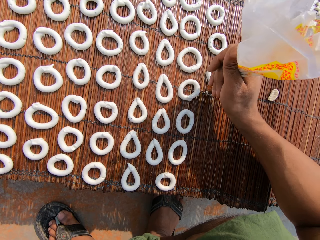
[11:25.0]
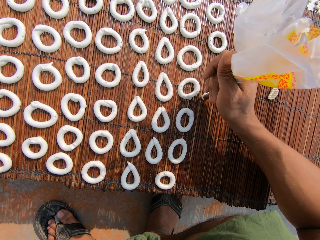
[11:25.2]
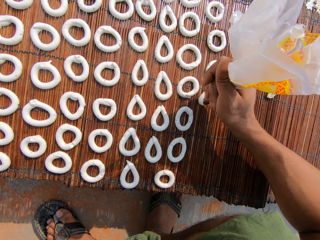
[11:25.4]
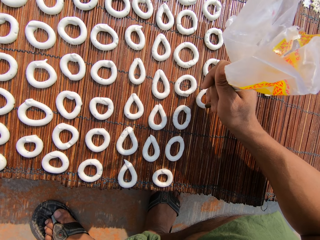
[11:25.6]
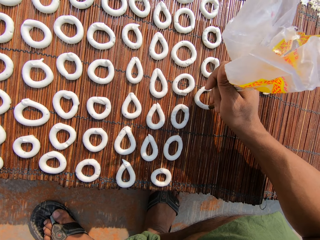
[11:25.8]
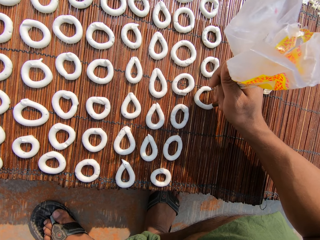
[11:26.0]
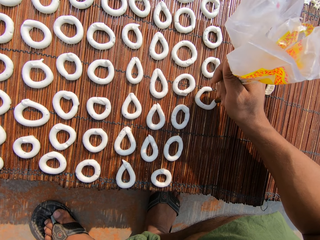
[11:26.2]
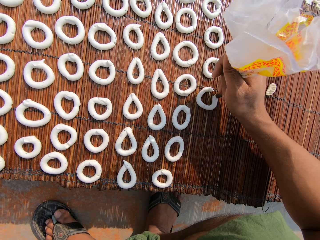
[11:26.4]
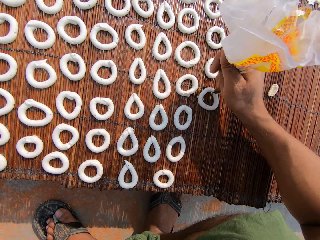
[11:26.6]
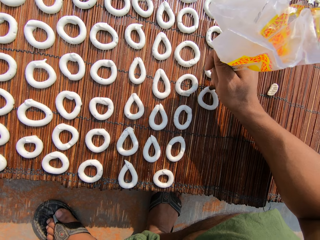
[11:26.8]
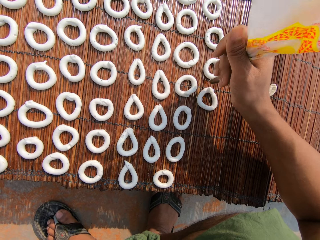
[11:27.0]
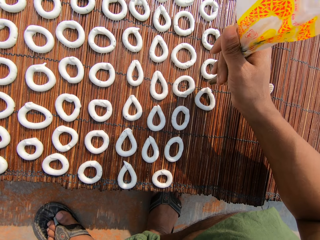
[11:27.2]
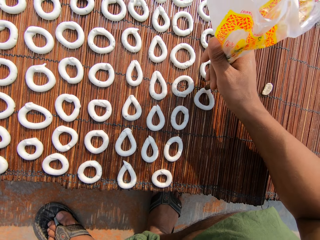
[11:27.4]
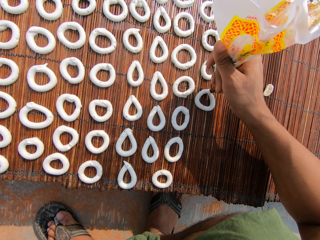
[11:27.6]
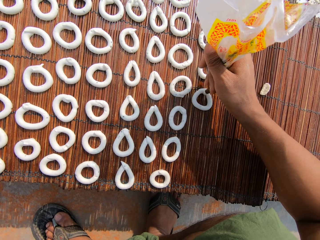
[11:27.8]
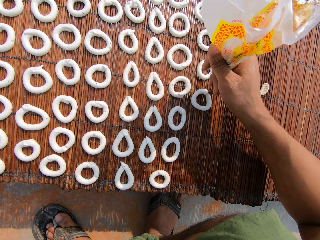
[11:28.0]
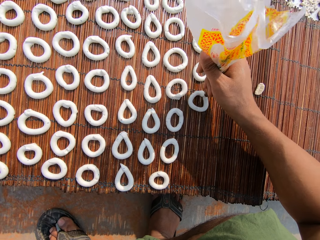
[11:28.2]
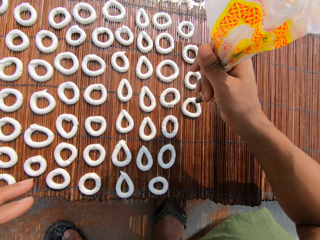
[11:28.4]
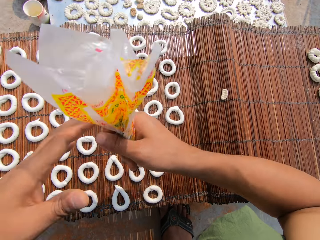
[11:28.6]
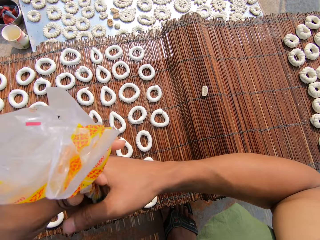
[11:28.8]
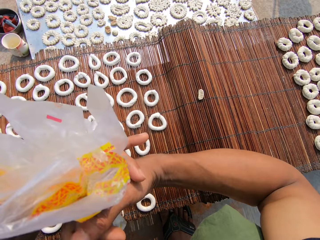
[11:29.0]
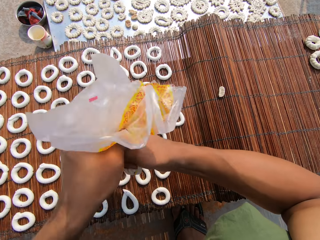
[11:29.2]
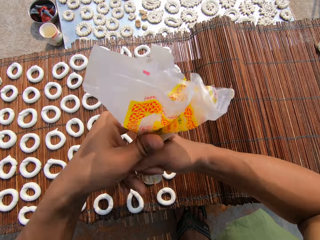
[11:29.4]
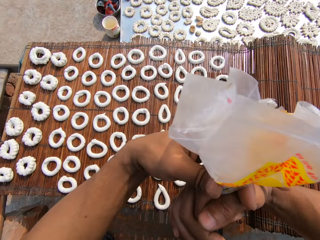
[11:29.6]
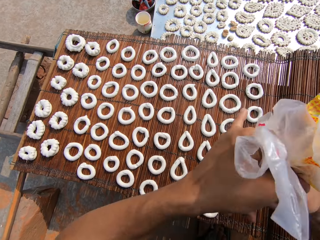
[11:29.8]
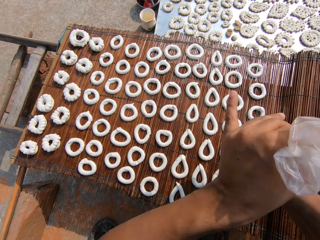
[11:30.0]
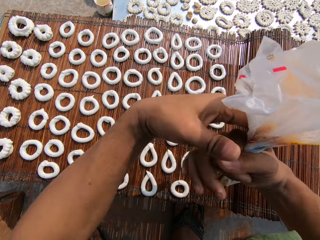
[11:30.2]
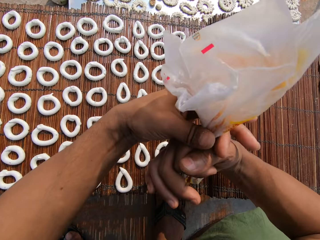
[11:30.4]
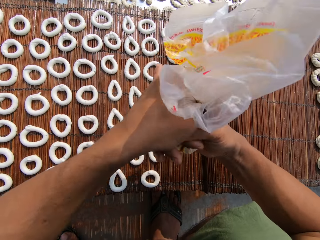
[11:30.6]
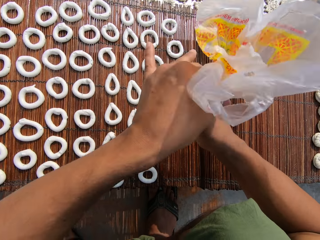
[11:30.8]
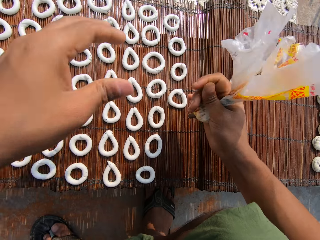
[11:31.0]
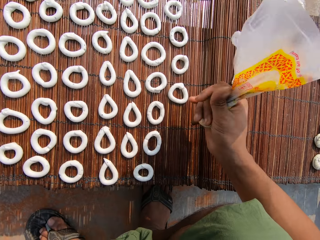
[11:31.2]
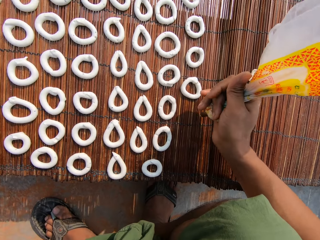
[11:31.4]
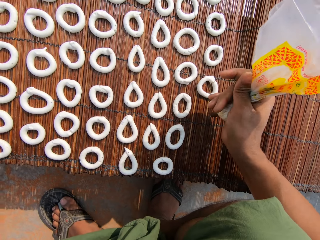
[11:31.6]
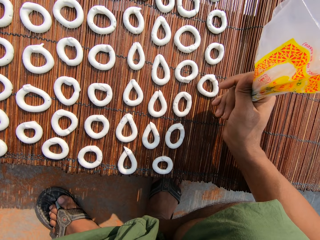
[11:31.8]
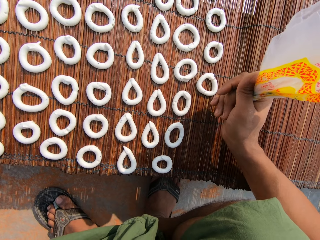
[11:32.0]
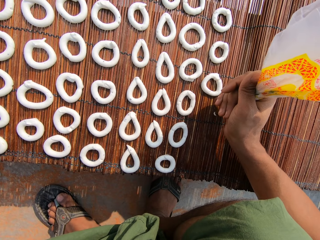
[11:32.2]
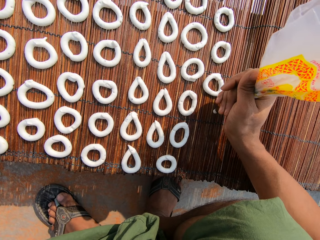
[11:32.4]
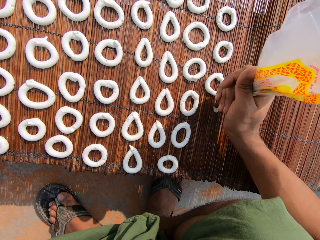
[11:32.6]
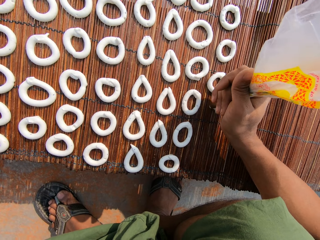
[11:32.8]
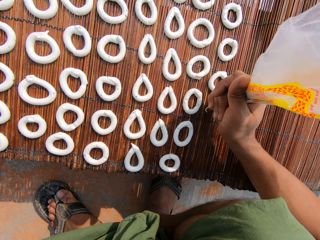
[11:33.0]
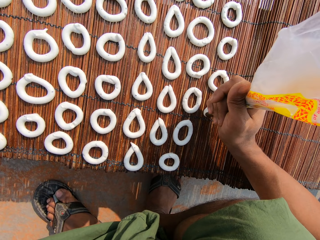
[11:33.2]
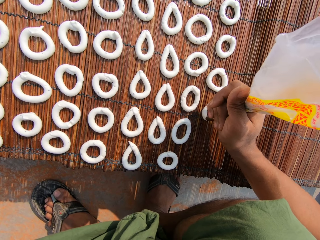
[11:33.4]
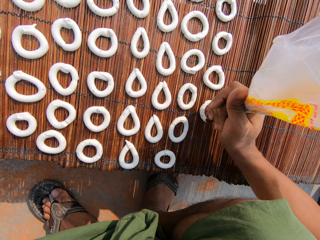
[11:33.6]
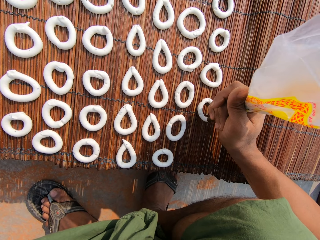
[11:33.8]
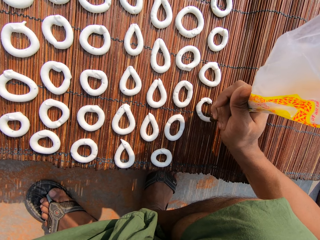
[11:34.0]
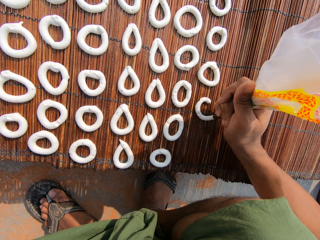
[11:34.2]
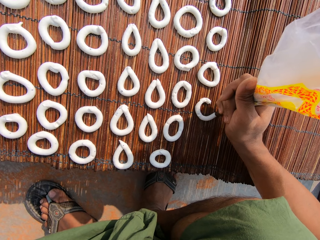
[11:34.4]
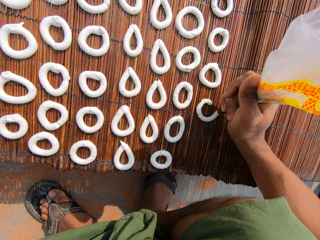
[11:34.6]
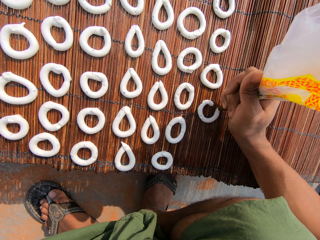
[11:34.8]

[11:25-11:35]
The camera wearer draws a circular pattern on the mat with the candy paste from the plastic bag in her right hand. She adjusts the plastic bag in her right hand with her left hand. She tightens the paper. She draws a circular pattern on the mat with the candy paste from the plastic bag in her right hand.

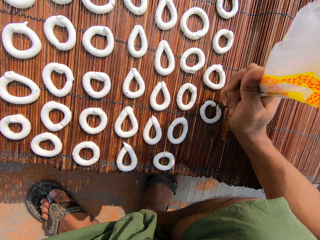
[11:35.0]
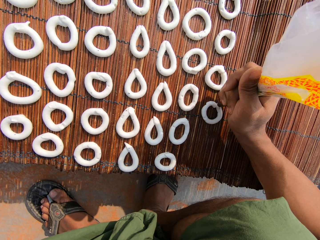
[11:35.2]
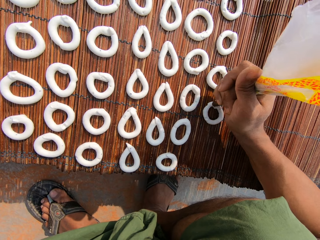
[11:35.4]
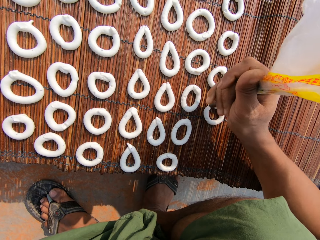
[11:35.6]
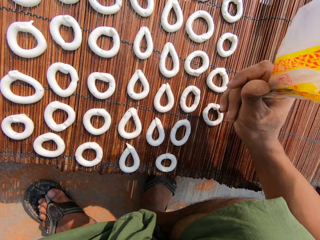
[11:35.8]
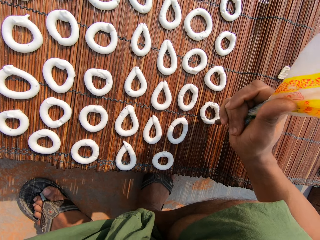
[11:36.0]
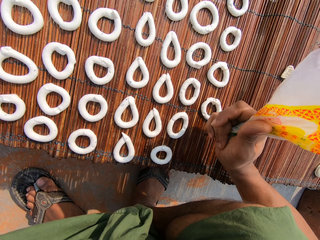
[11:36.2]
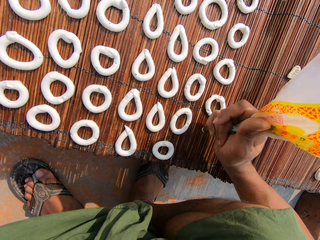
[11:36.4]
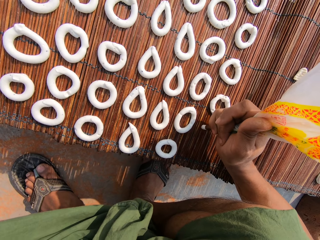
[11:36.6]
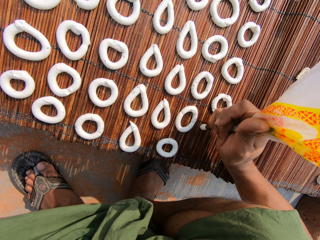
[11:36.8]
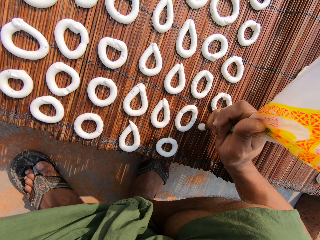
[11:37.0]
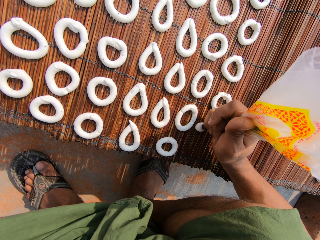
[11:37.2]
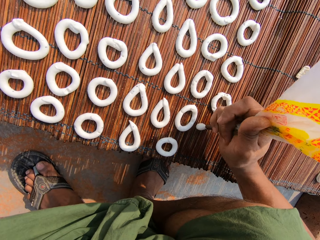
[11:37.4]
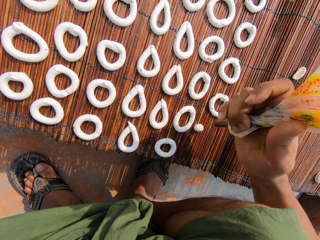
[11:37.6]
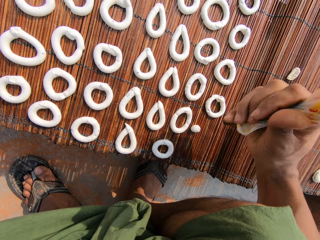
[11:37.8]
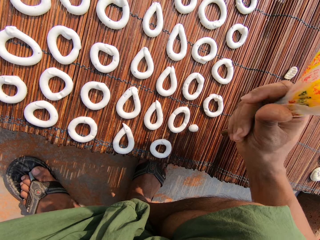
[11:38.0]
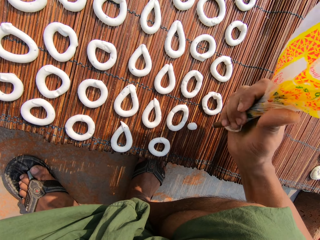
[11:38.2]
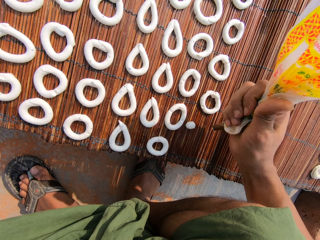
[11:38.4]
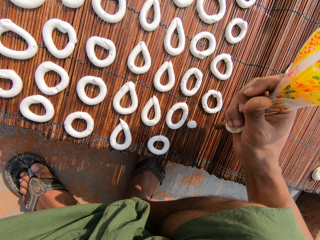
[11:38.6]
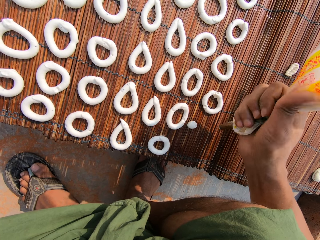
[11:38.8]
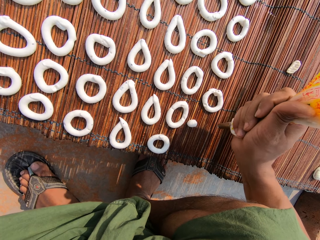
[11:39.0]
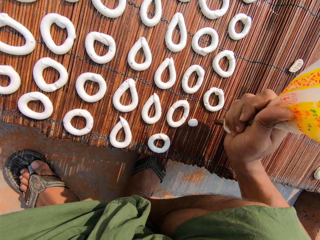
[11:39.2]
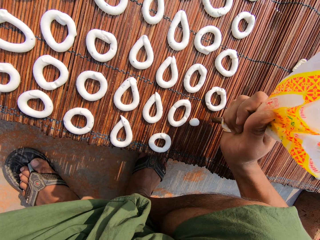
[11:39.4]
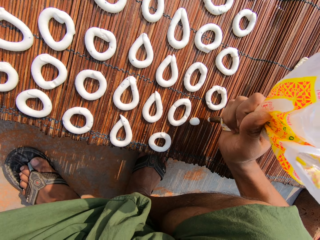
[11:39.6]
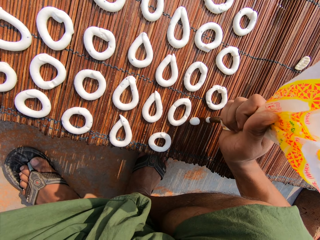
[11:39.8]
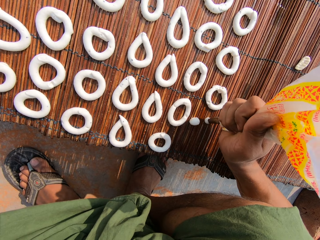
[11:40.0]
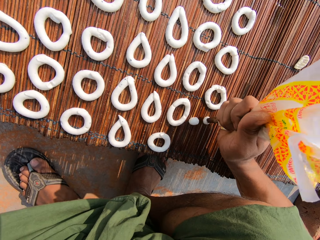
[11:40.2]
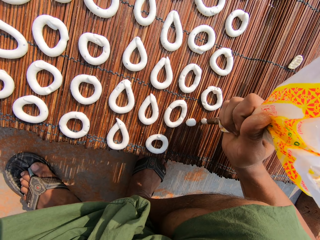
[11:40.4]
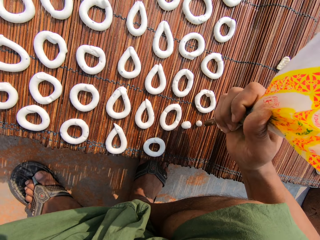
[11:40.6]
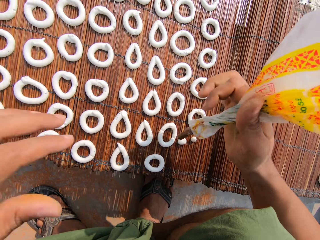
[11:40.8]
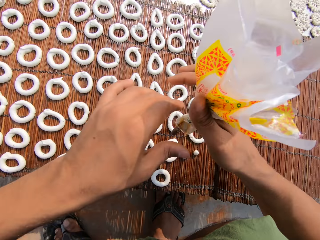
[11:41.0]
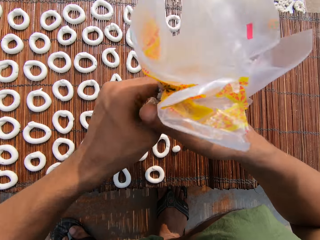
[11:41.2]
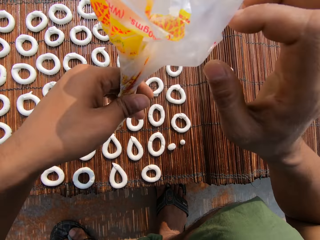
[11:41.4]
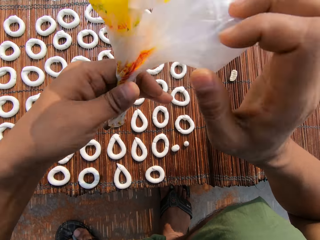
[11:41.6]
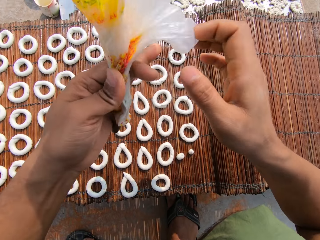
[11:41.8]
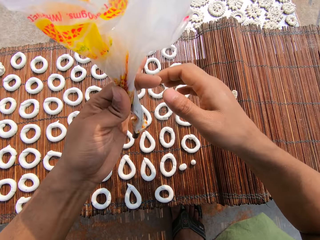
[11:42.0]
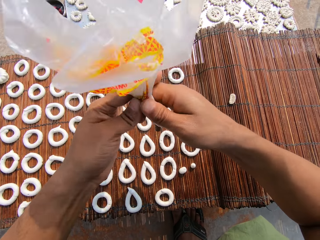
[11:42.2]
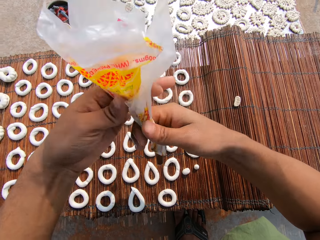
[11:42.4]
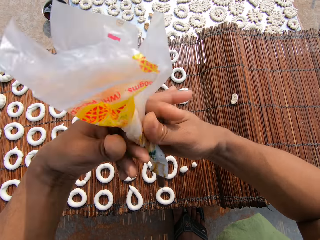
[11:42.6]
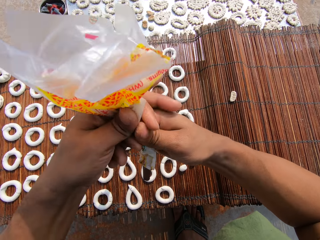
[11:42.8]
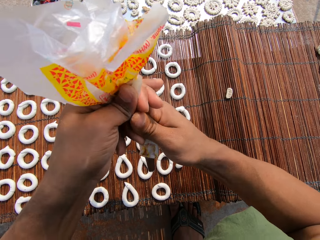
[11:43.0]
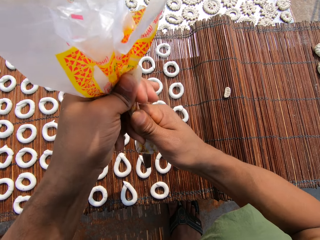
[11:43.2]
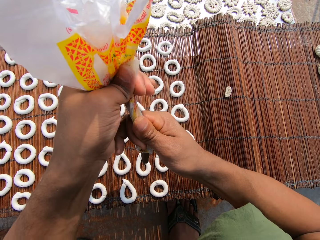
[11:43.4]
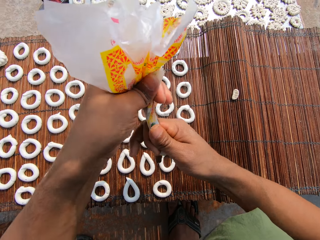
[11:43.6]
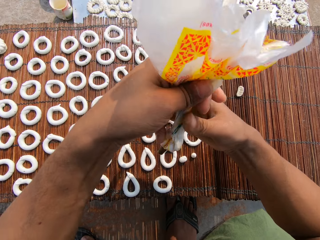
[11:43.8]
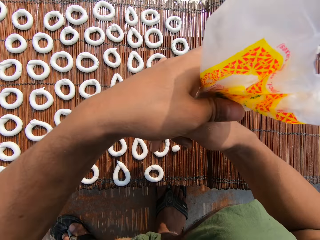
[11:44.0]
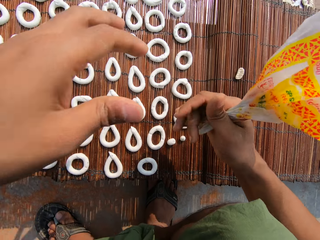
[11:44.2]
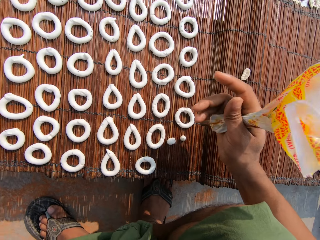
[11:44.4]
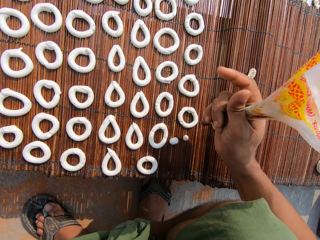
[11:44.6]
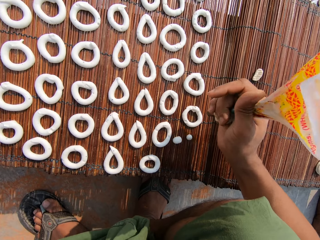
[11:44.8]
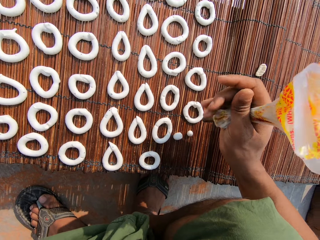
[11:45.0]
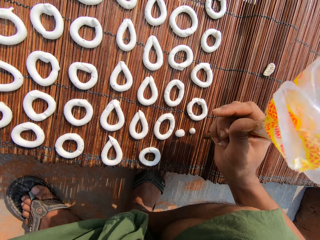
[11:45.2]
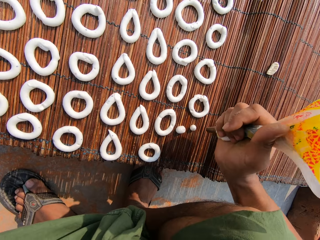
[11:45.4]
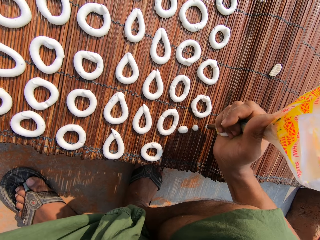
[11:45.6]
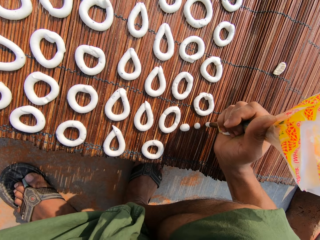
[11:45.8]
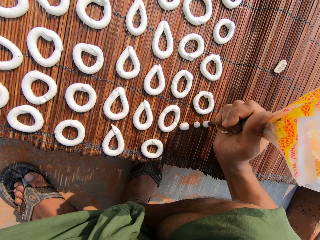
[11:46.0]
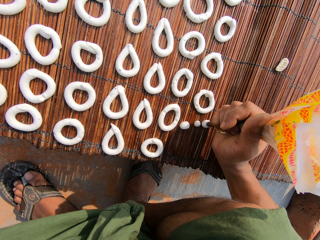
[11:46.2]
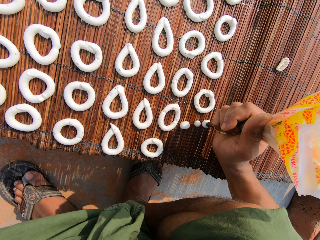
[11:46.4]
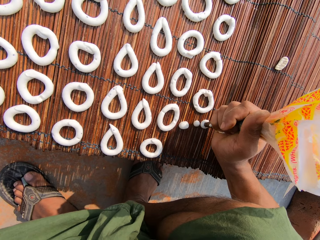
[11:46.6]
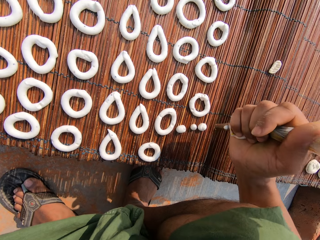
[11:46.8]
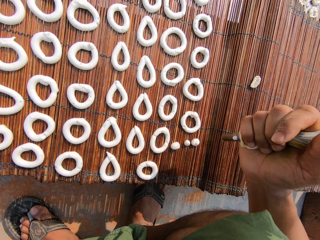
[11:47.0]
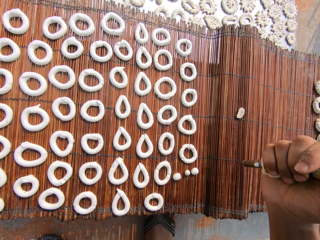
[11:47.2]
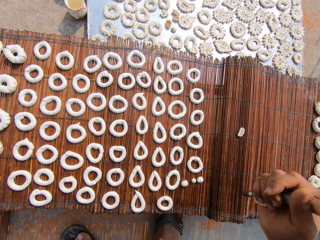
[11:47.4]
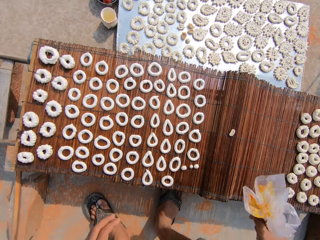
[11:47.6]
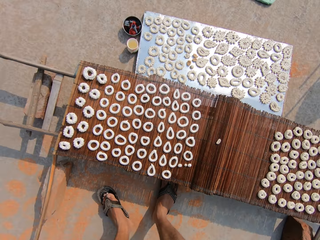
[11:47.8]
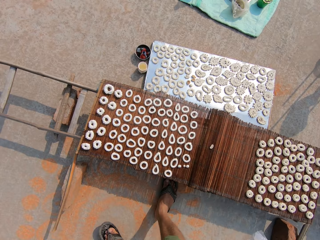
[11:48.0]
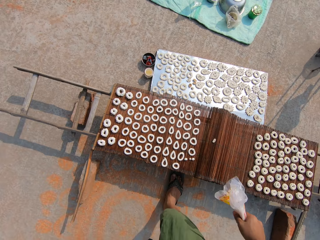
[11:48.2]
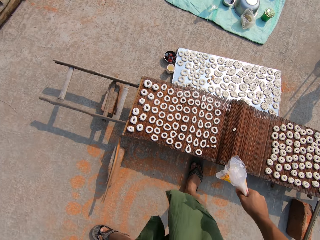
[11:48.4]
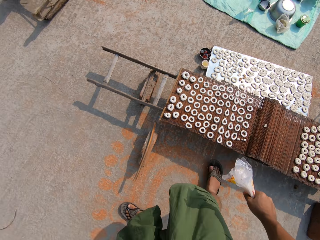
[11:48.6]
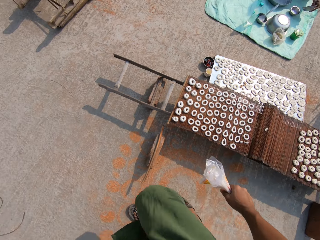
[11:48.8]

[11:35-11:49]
The camera wearer puts some candy paste on the mat from the plastic bag in her right hand. She does so again. She adjusts the plastic bag in her right hand with both her hands and passes the paper to the left hand. She moves the dough and makes patterns with the dough. A woman converses with the camera wearer. The camera wearer puts some candy paste on the mat from the plastic bag in her right hand. She rises to her feet and walks around.
